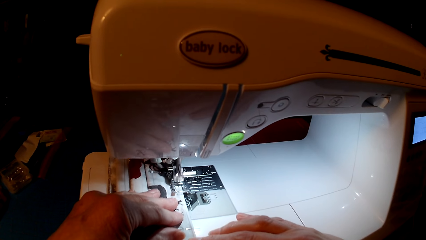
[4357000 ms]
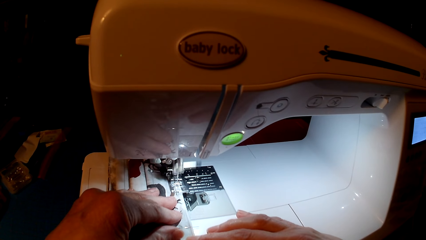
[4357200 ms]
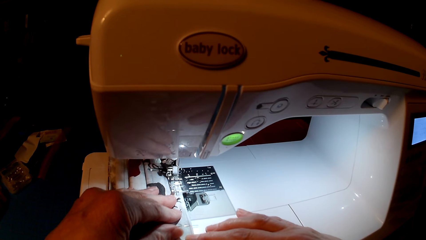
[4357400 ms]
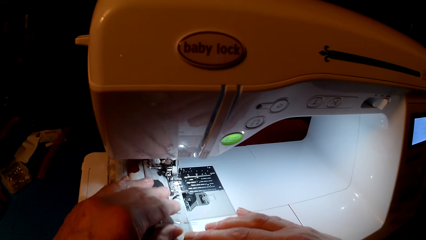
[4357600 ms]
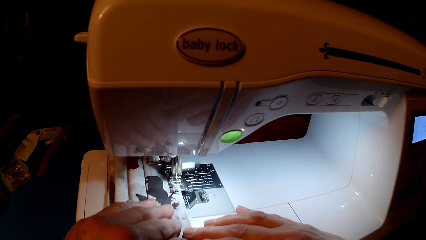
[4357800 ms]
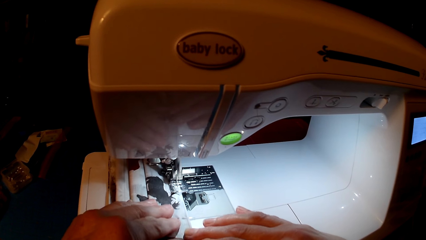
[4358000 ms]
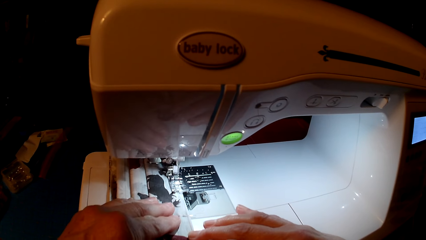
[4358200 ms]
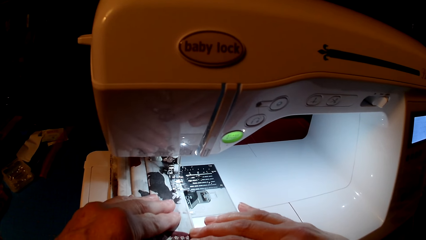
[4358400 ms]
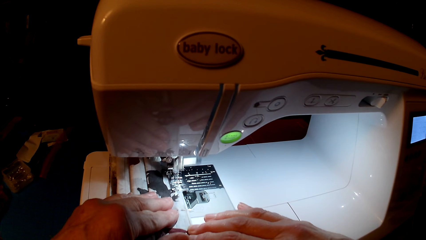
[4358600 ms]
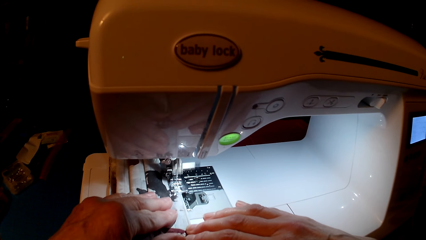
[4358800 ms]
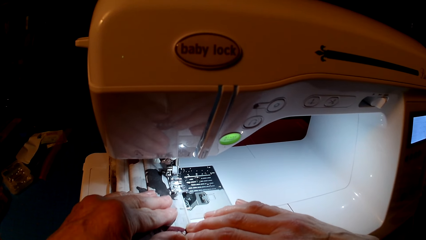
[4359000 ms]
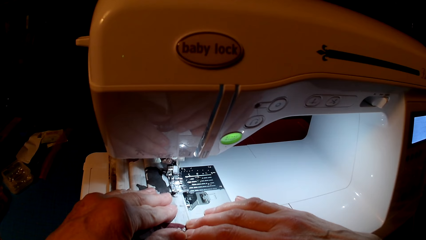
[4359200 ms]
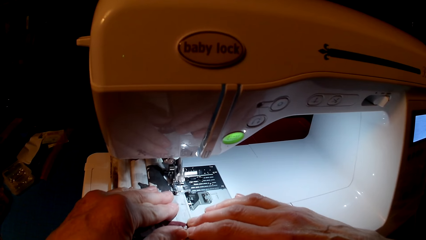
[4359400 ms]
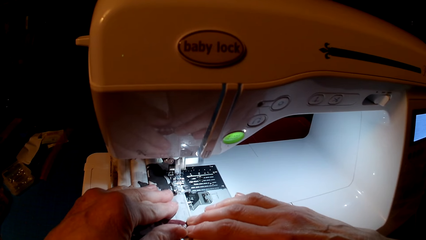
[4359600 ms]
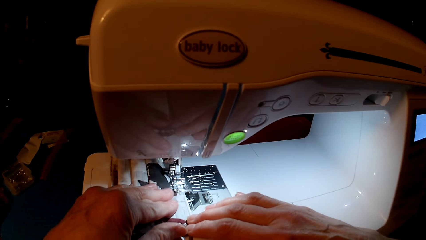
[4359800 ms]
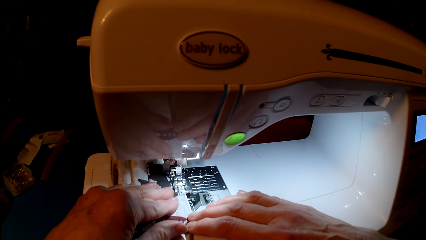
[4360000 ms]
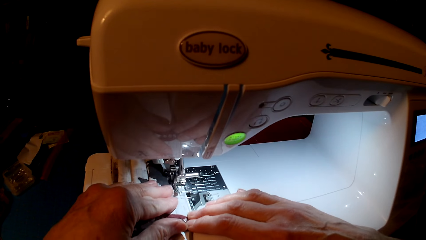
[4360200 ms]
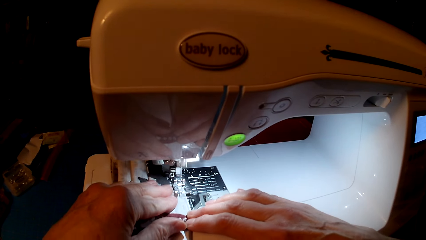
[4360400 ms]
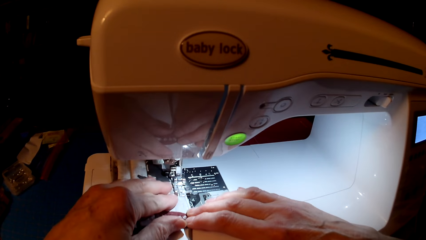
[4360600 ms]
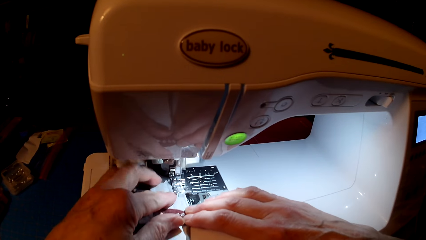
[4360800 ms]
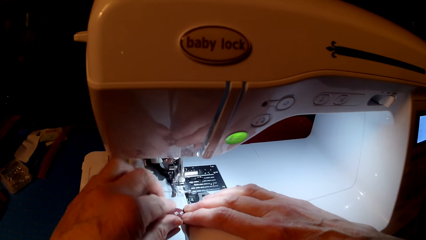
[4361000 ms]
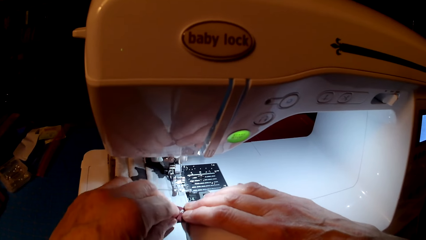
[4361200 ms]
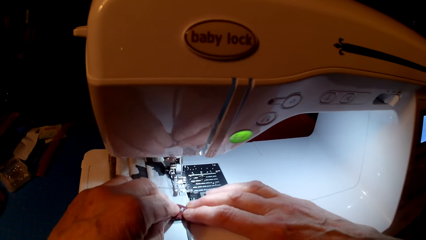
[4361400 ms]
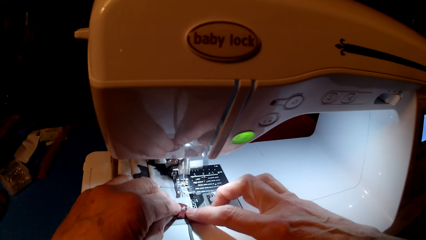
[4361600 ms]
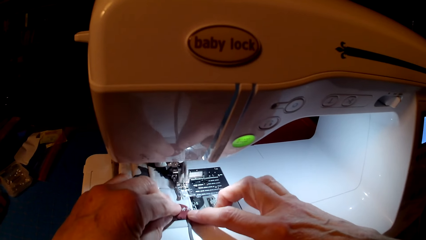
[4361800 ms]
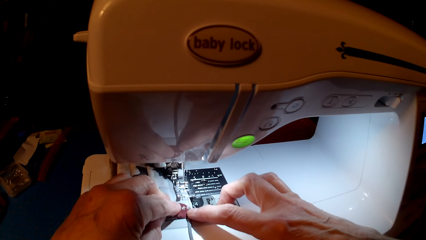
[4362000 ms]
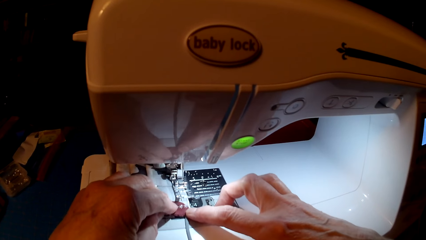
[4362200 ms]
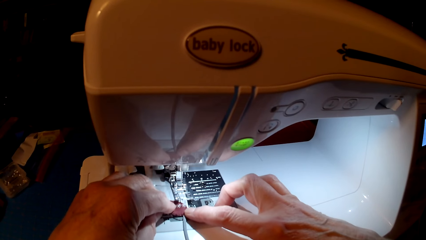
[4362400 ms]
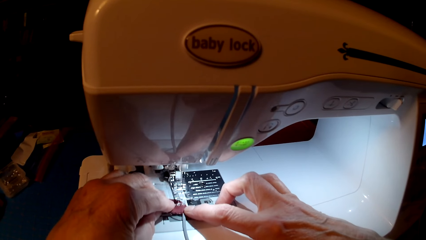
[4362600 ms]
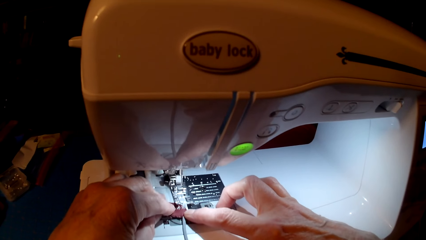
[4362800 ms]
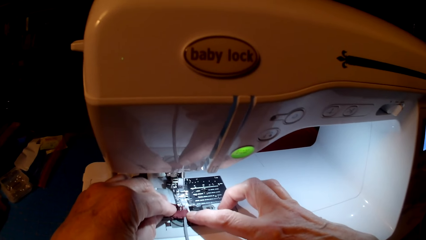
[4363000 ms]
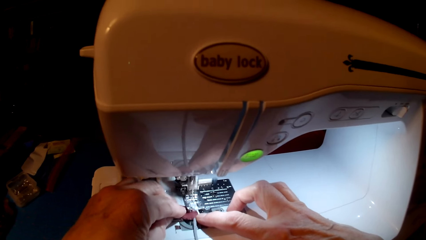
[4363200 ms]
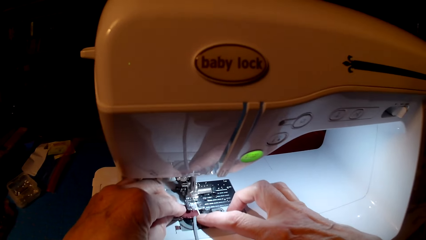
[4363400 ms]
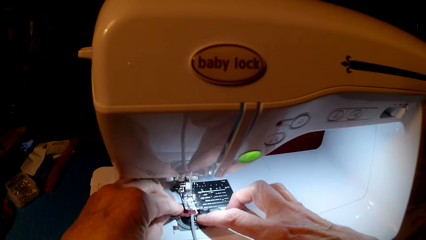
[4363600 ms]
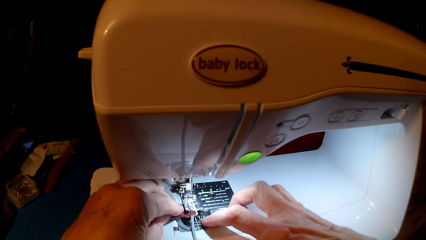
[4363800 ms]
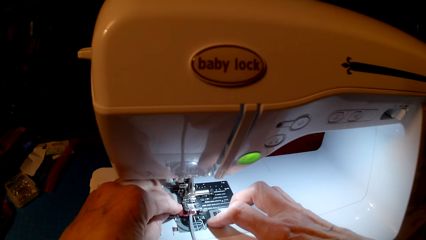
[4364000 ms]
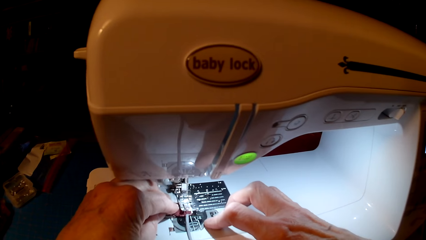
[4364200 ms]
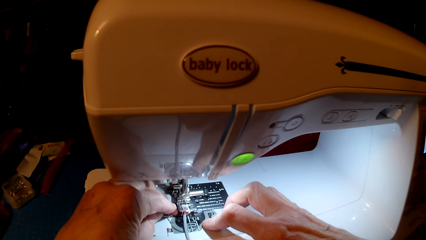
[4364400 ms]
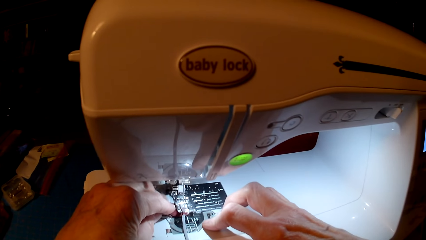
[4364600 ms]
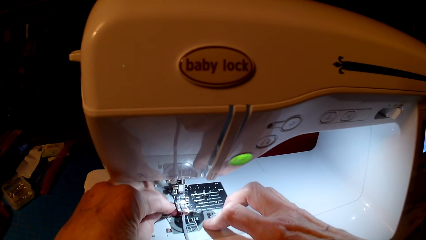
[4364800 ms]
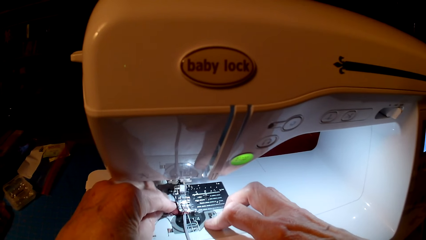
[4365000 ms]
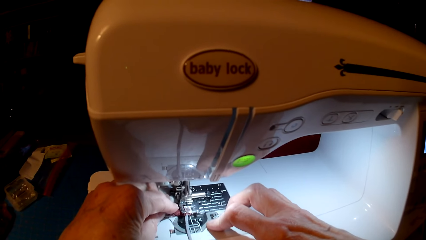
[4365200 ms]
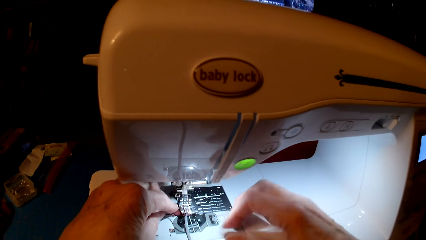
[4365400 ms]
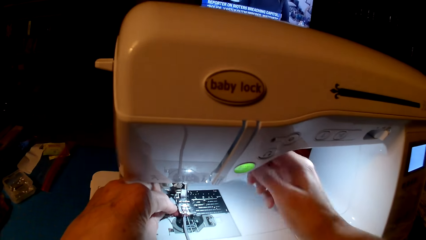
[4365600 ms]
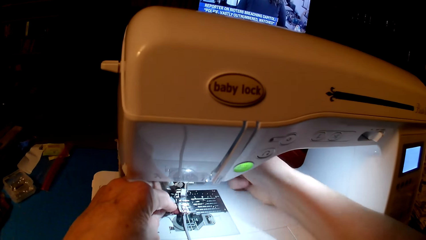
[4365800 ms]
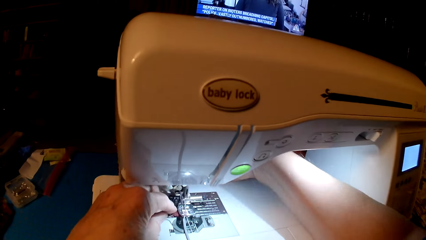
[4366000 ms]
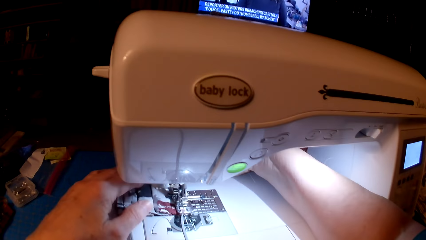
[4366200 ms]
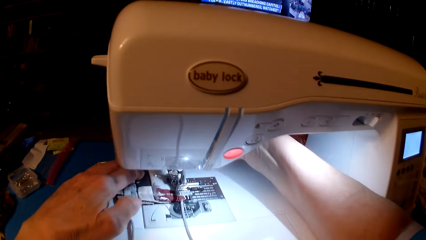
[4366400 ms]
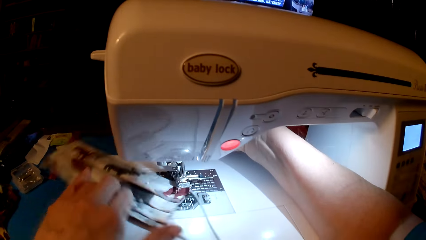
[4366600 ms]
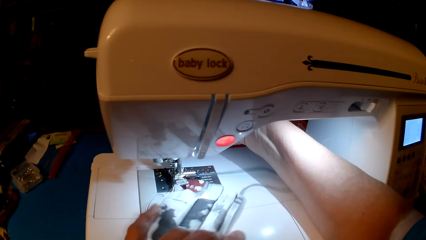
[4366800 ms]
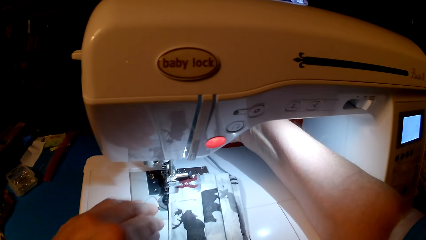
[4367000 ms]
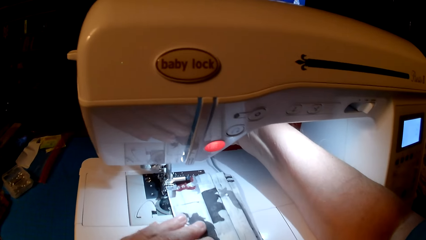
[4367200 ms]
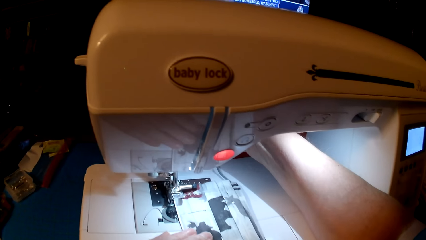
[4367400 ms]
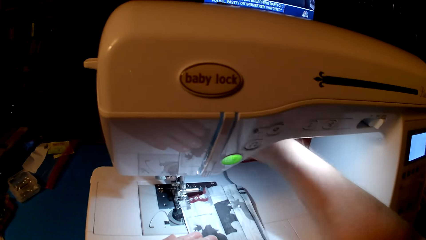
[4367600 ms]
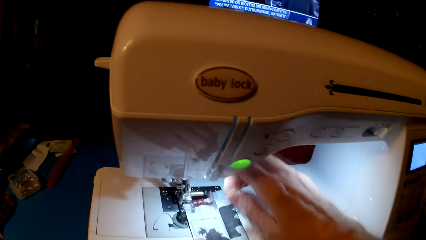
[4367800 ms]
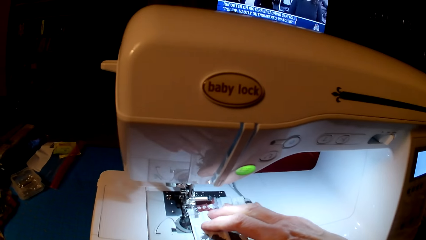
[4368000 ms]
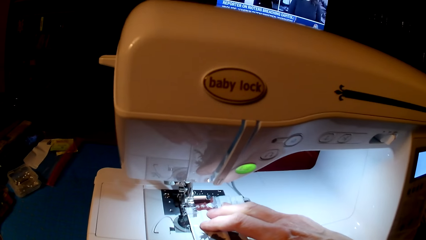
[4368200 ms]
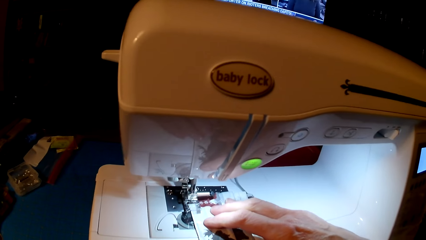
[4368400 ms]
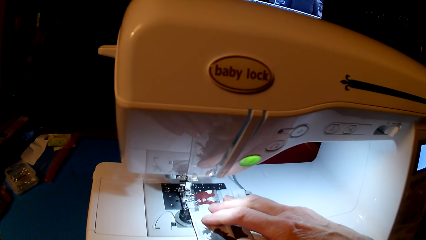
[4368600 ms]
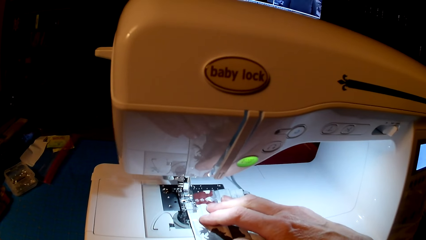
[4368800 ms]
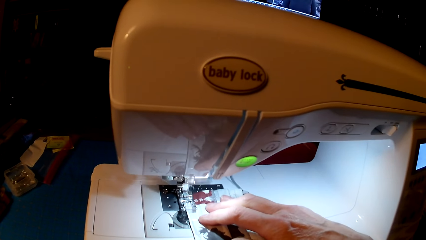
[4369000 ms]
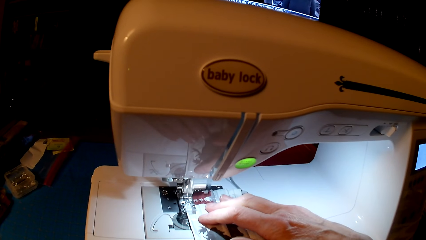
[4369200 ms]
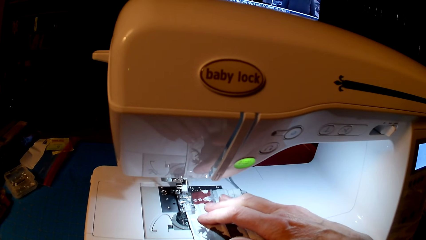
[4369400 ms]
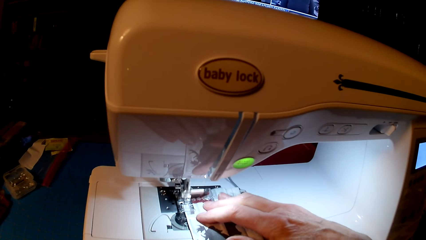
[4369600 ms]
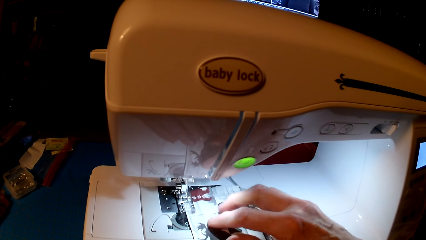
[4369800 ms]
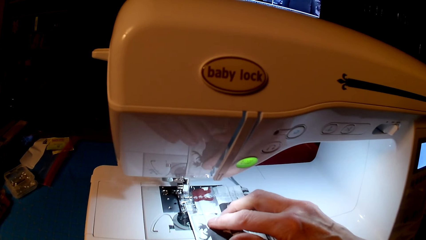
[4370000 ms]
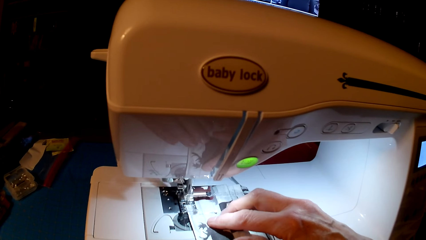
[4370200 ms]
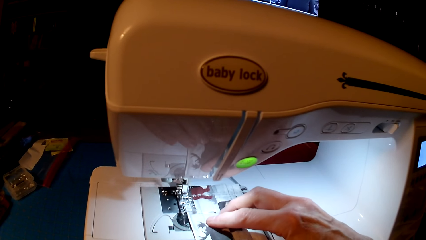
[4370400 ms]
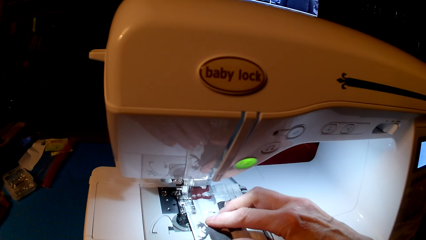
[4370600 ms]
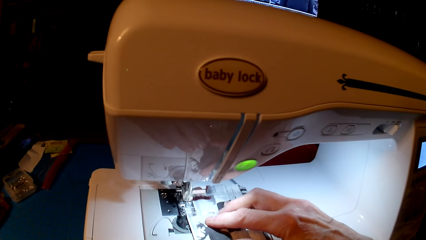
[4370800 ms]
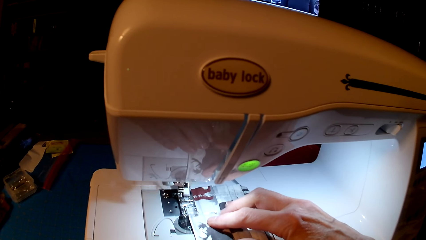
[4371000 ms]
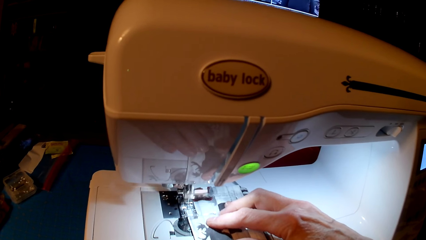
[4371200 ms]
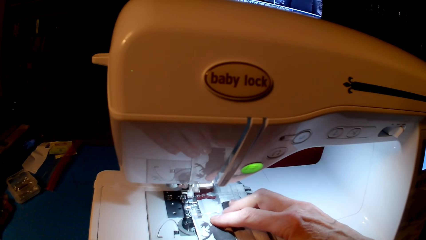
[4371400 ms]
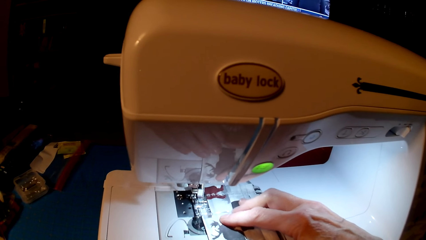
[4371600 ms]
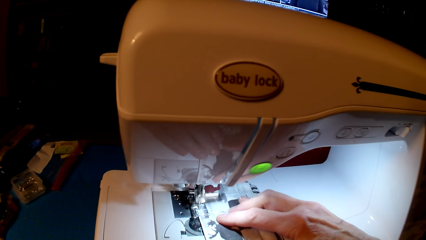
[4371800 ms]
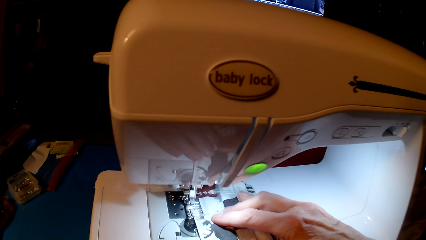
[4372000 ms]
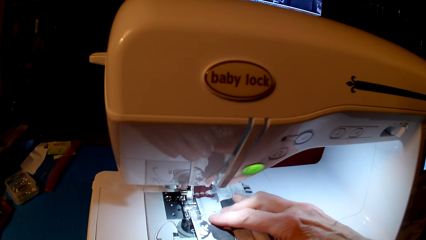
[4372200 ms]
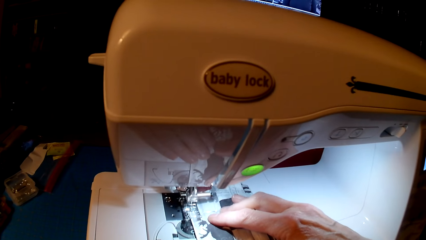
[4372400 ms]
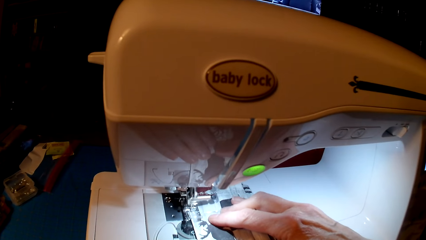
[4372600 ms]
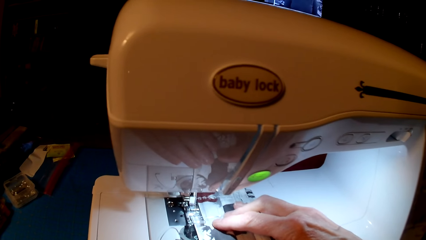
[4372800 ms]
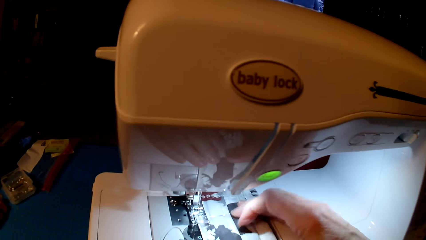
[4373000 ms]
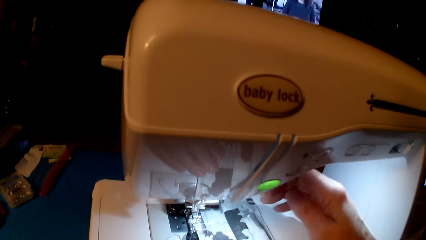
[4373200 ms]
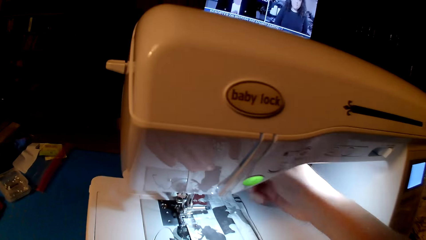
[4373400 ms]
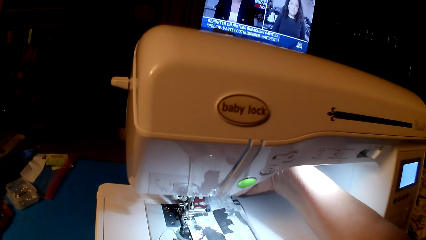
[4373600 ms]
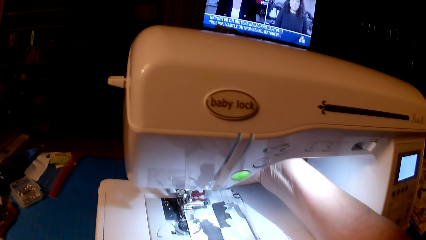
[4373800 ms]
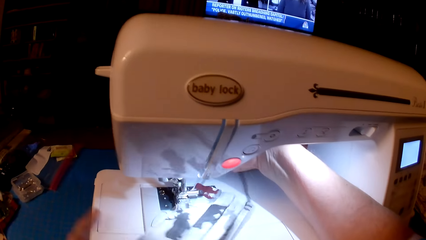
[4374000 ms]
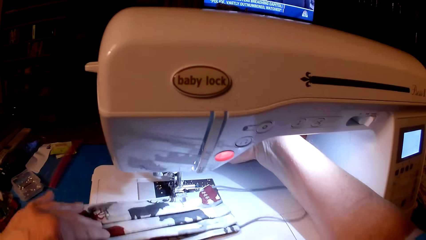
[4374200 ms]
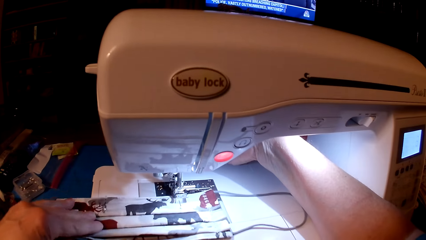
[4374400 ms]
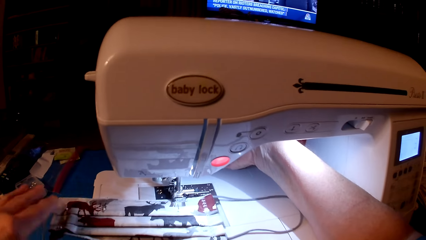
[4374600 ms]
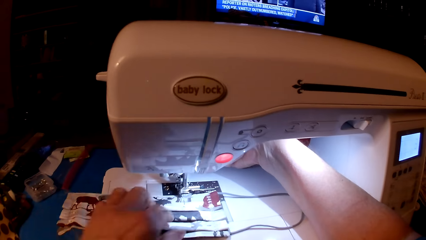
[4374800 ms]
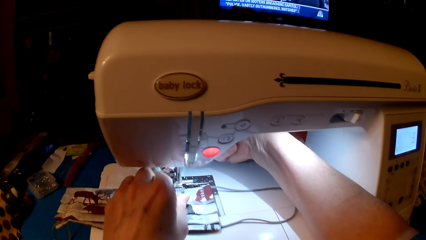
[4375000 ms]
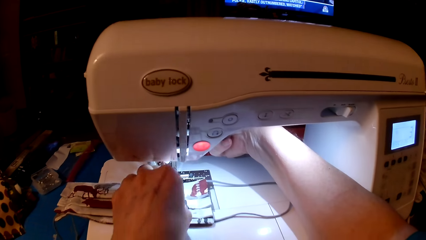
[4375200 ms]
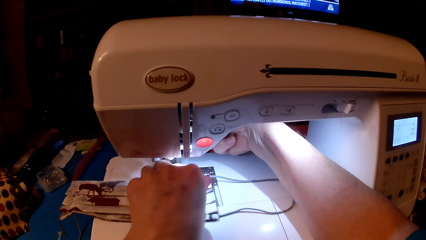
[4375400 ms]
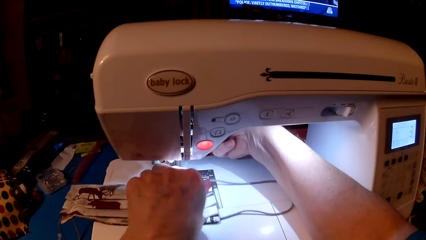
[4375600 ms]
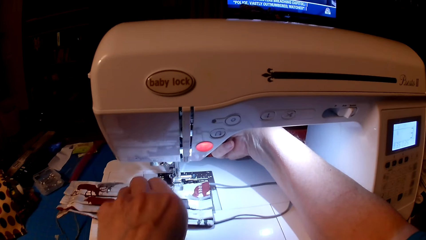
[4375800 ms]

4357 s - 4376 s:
The camera wearer rolls the fabric on the sewing machine. They sew the fabric with the sewing machine. They roll the fabric on the sewing machine.
